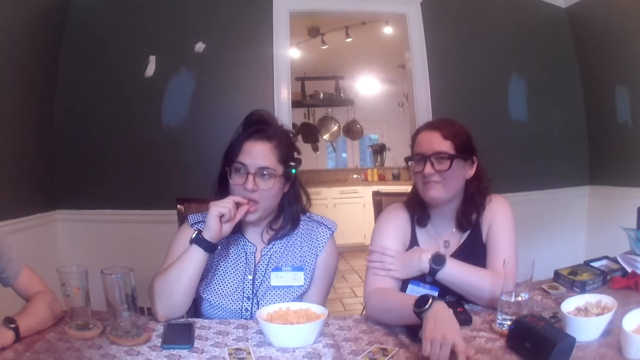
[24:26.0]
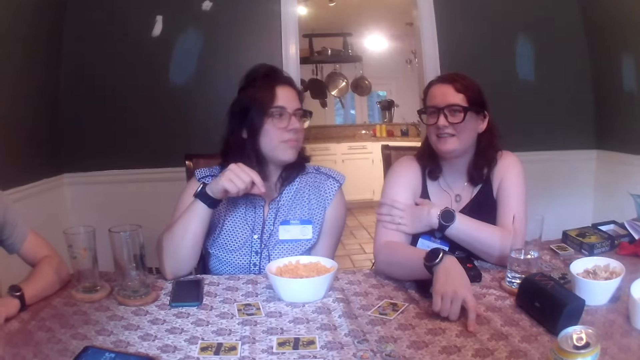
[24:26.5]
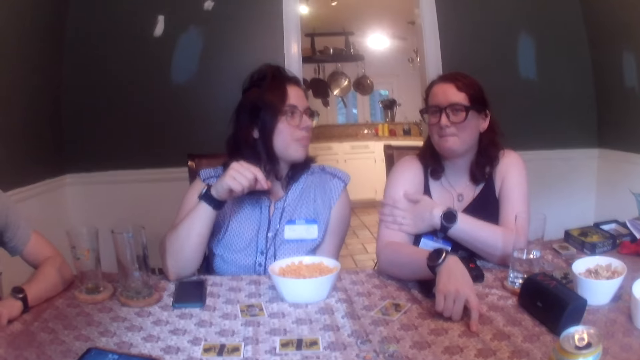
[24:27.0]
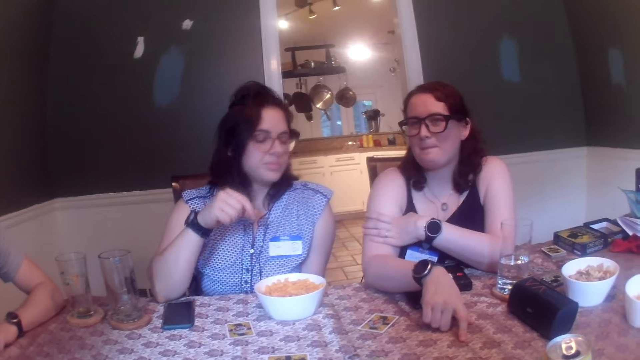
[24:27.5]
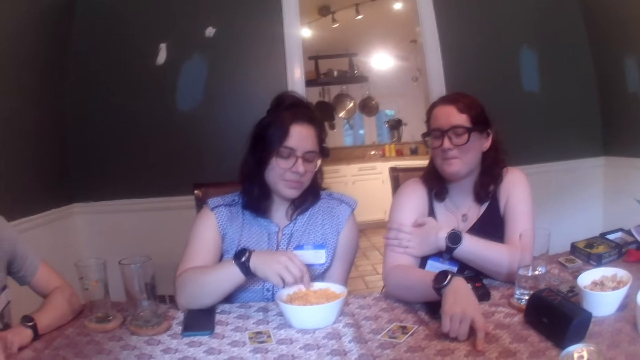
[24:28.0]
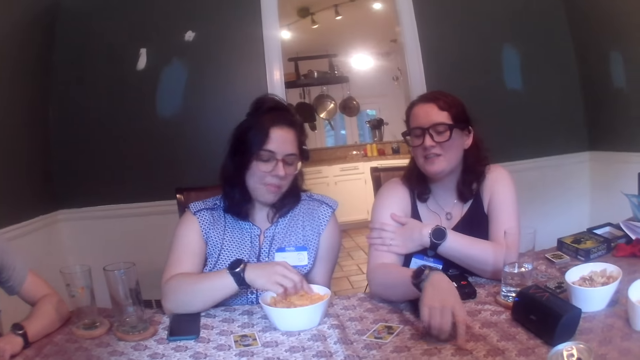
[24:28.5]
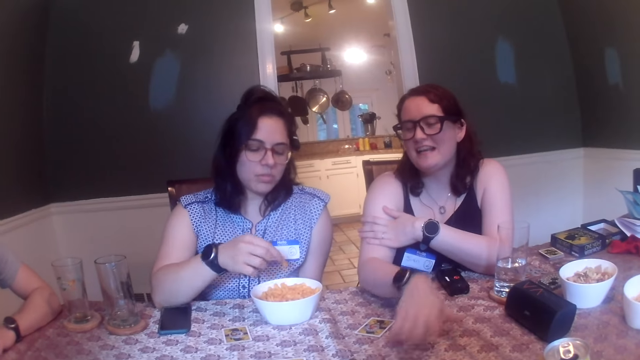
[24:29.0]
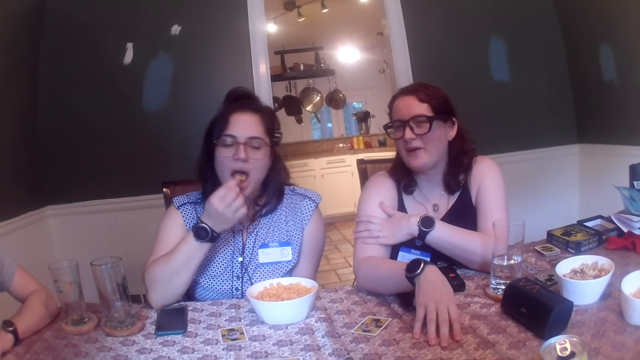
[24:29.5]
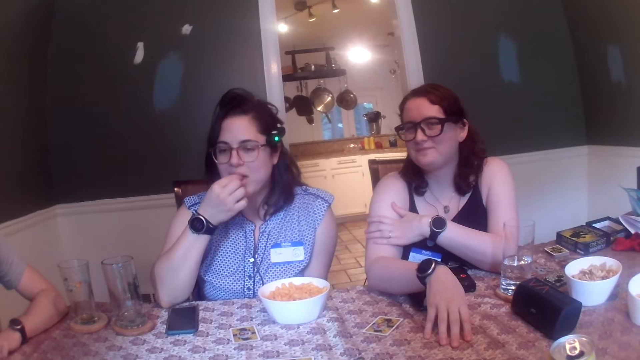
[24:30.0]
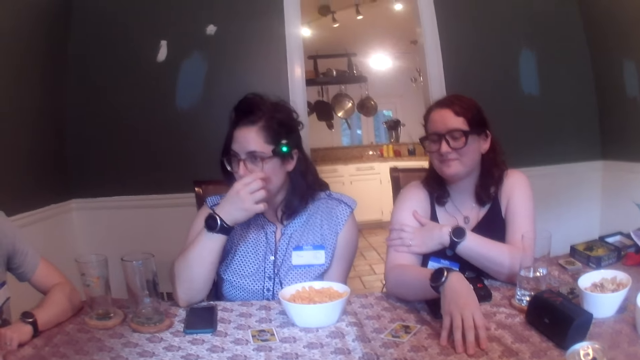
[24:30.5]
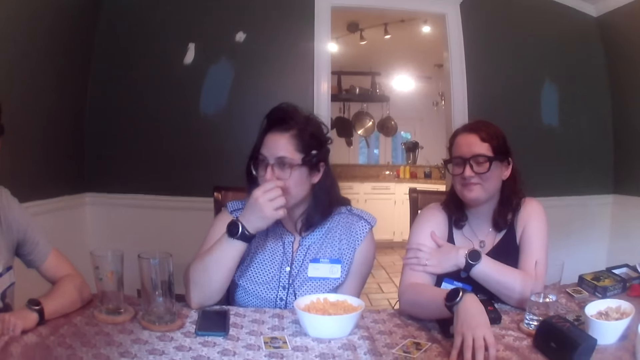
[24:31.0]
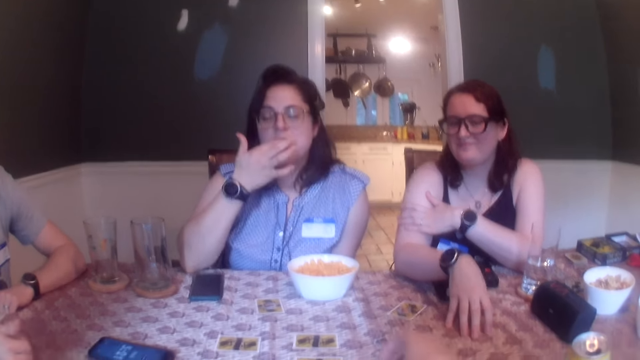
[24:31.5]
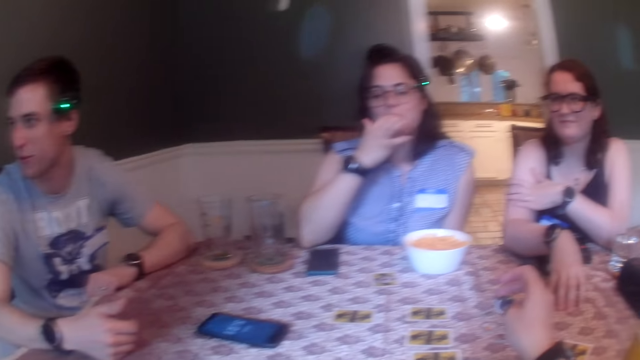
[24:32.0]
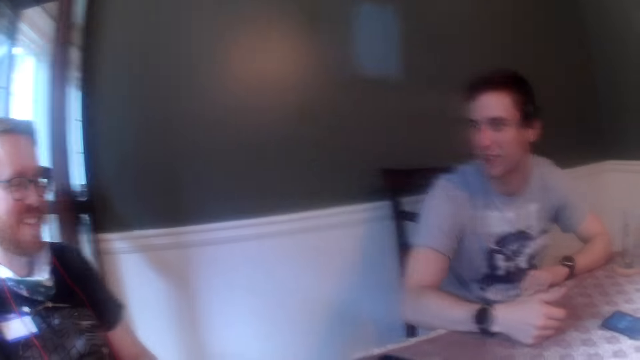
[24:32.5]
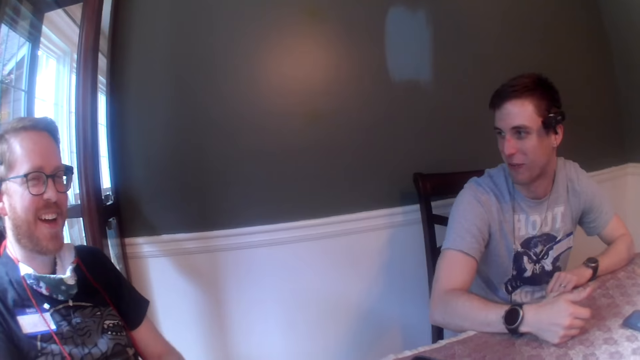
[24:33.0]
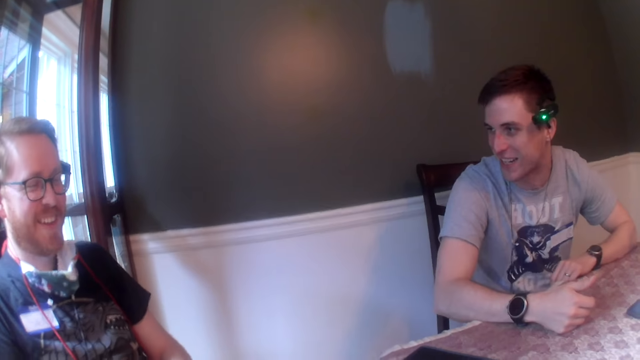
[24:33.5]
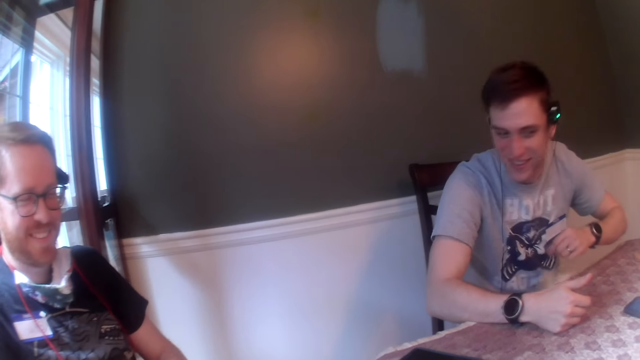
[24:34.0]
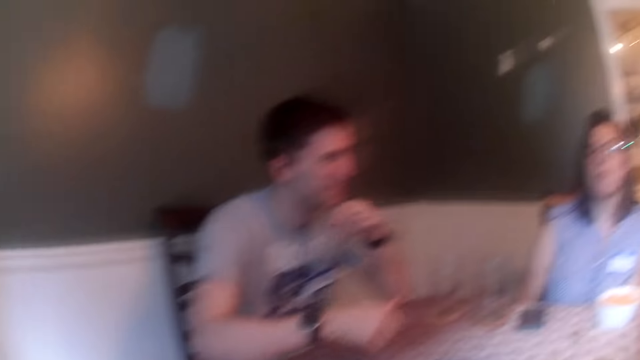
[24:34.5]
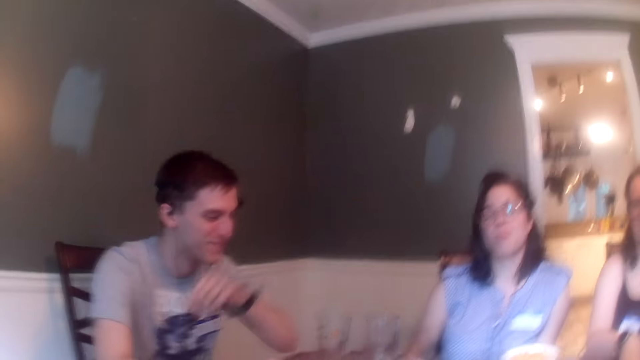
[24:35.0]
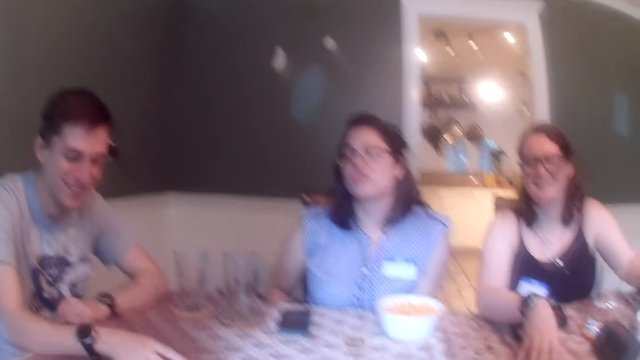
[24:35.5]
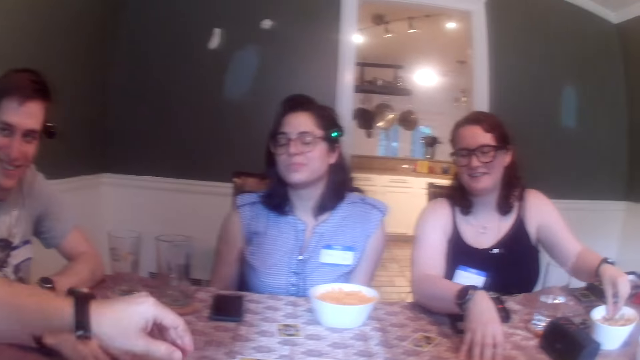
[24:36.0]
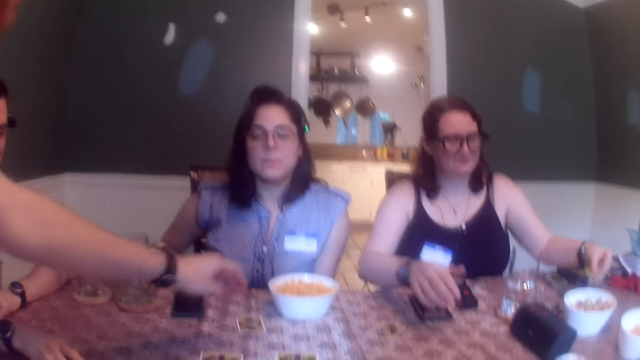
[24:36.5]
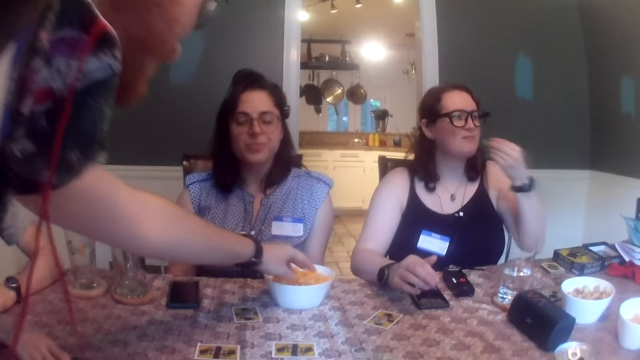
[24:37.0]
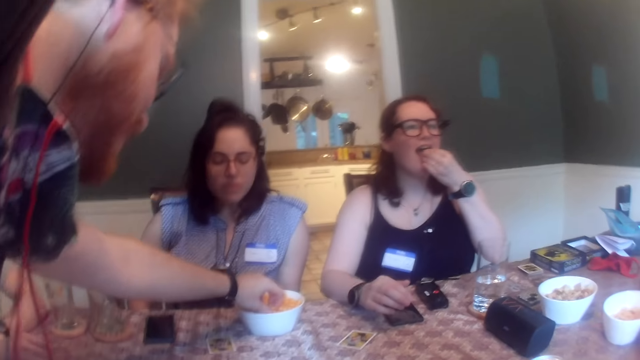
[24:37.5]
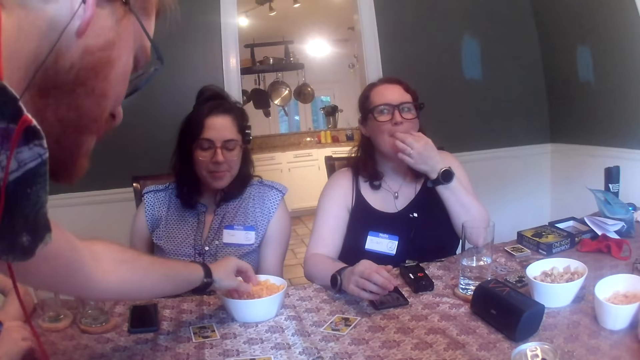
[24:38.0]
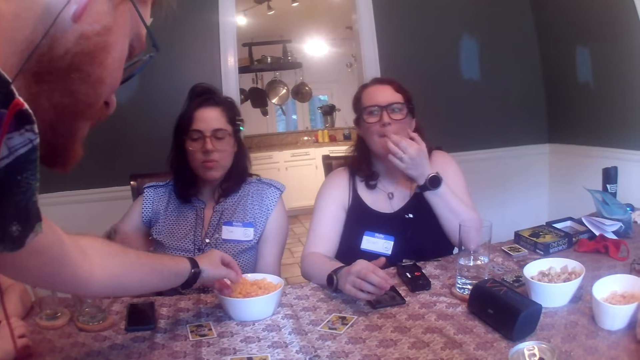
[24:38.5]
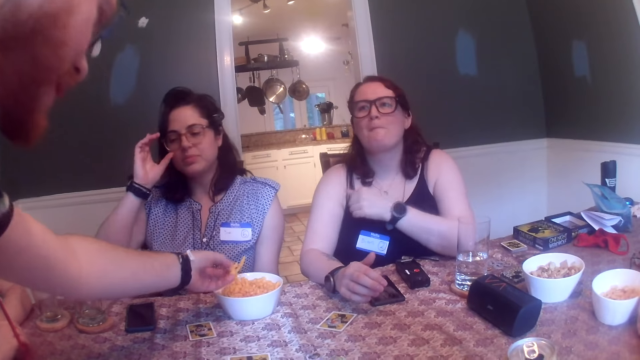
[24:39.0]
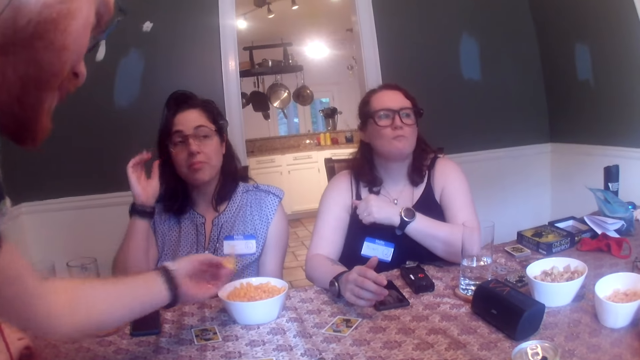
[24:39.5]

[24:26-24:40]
A woman puts the corn puff in her mouth with her right hand. A lady talks with another lady. The woman picks up a corn puff from the bowl on the table with her right hand and puts the corn puff in her mouth with her right hand. The second lady talks with a man. The woman licks her right fingers. Another man removes his left hand from the table, removes his right hand from the table, drops his right hand on the table and drops his left hand on the table. The first lady talks with the first man. Another woman picks up a corn stick from the snack bowl on the table with her left hand. The first man picks up something. The other woman puts the corn stick in her mouth with her left hand. A third man picks up corn puffs from the bowl on the table with his left hand.

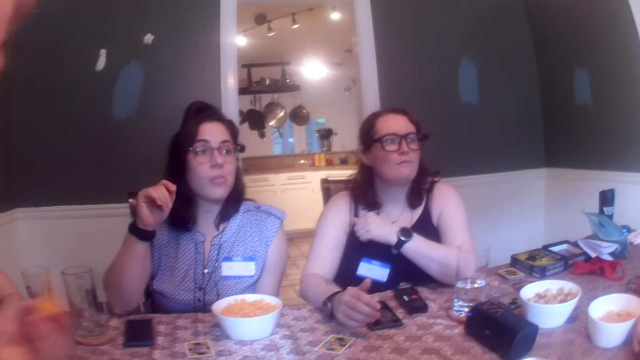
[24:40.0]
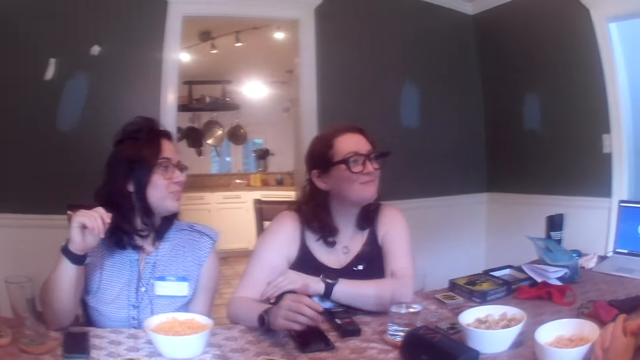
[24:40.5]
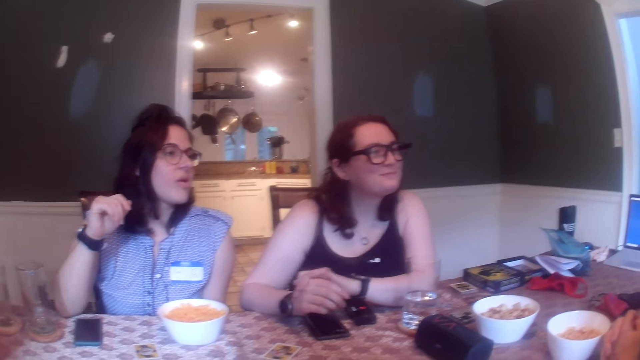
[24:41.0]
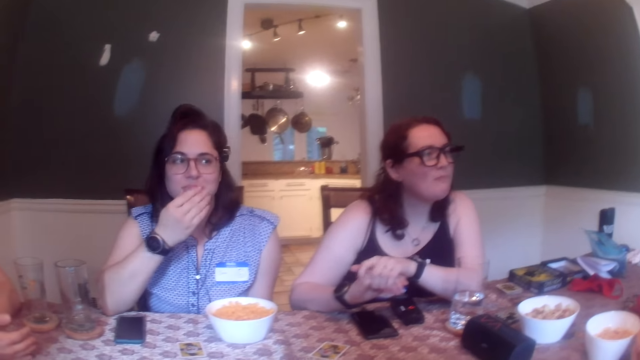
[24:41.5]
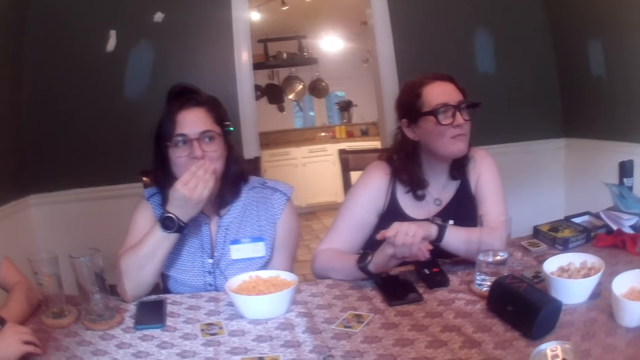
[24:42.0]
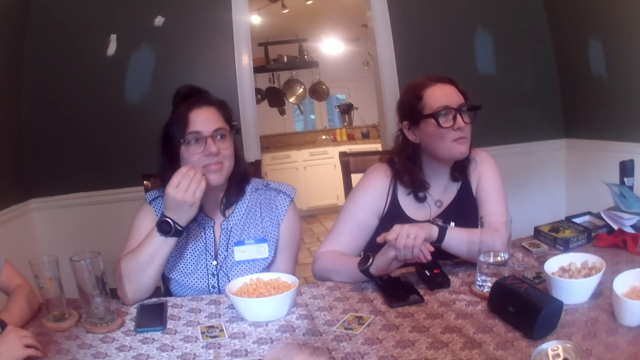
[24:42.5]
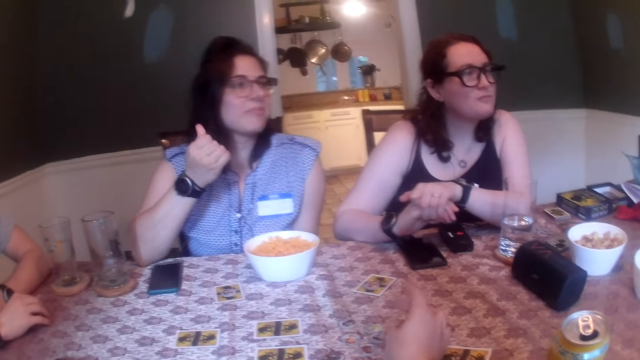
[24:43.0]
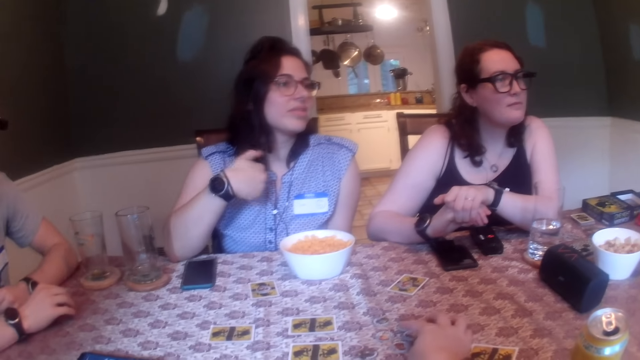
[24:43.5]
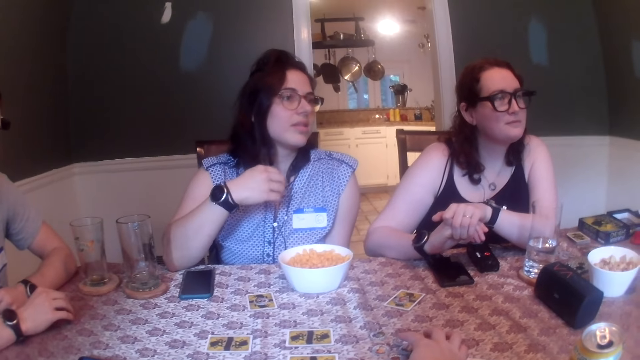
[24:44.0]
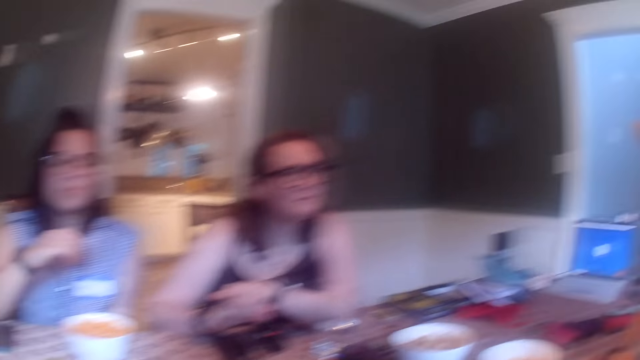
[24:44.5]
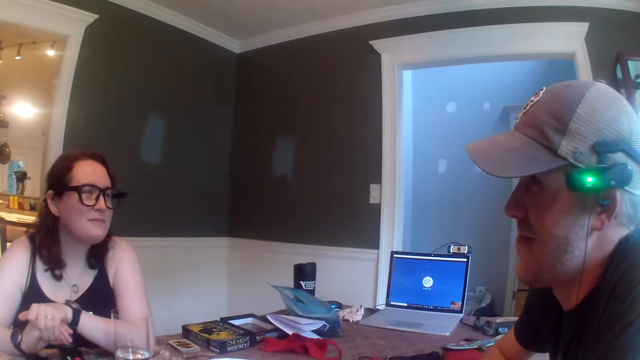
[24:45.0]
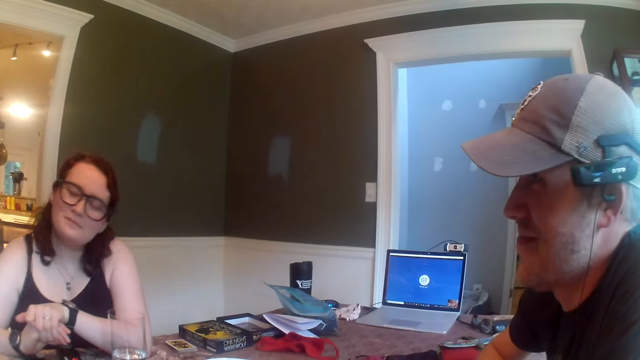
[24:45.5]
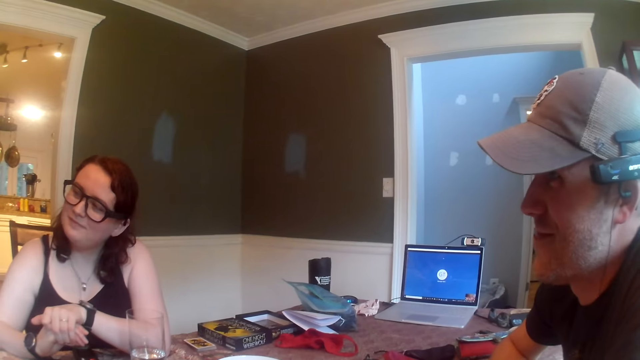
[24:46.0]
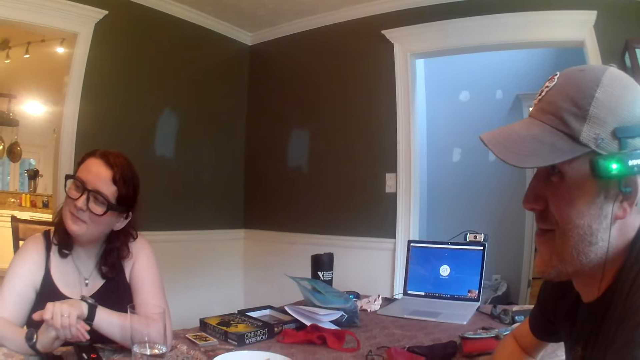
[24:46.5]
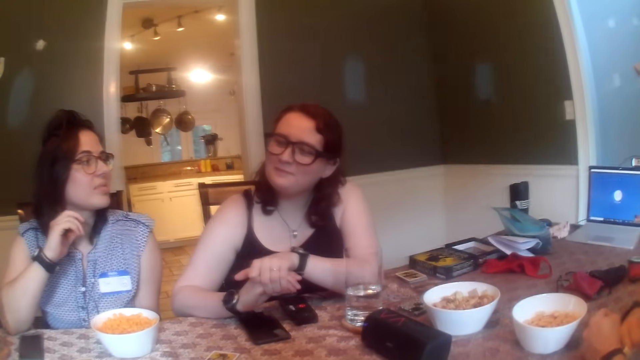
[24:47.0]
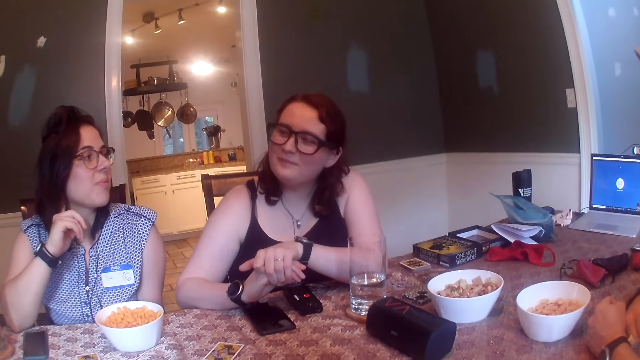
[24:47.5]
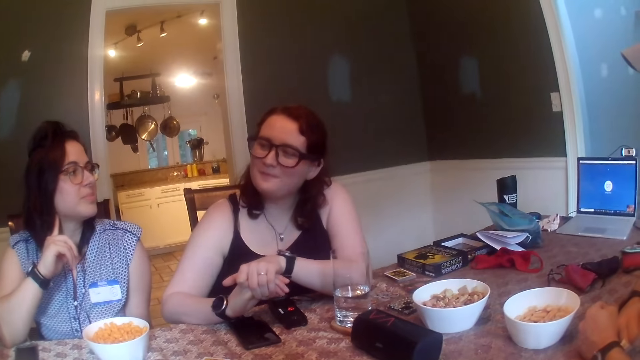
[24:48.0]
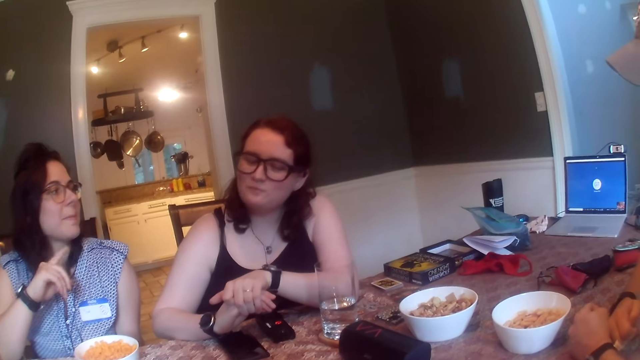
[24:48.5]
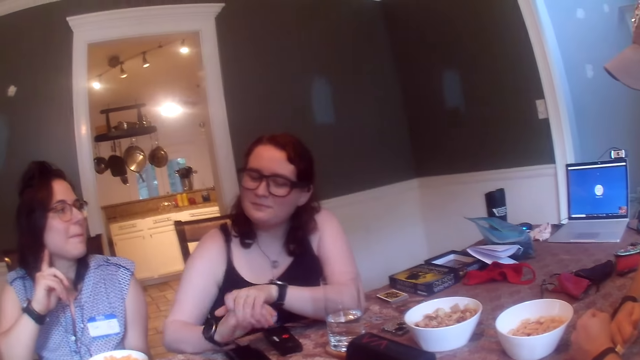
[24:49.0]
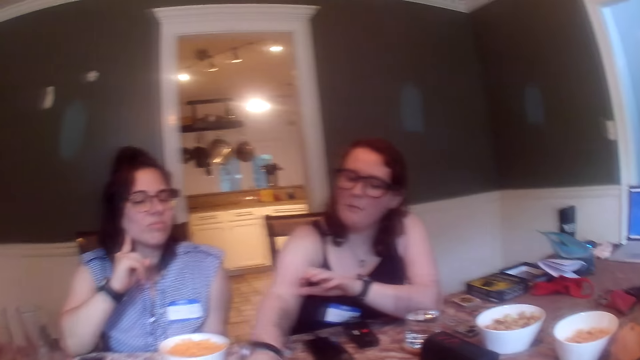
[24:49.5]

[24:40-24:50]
A man talks with a lady. A woman cleans her face with her right hand. The woman rubs her neck with her right hand.
